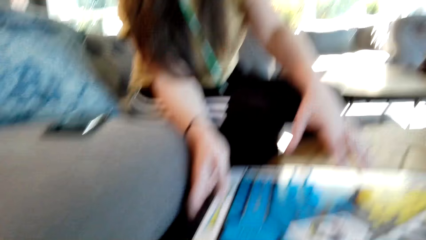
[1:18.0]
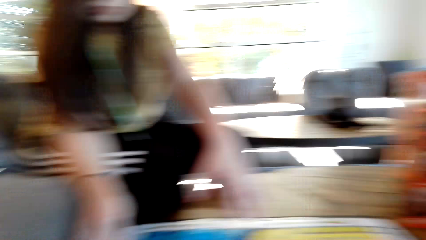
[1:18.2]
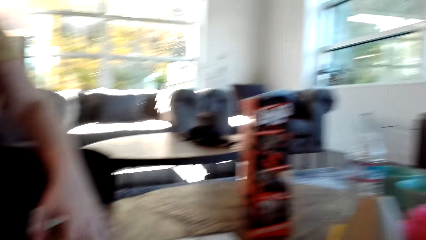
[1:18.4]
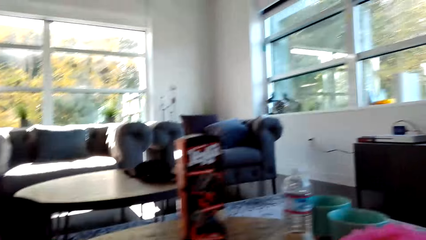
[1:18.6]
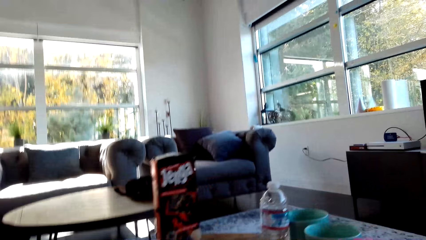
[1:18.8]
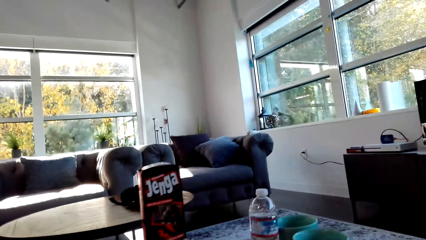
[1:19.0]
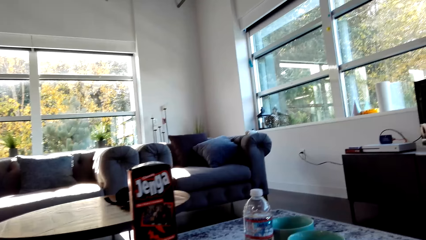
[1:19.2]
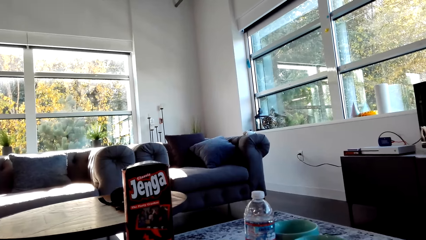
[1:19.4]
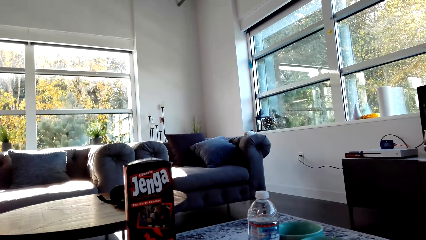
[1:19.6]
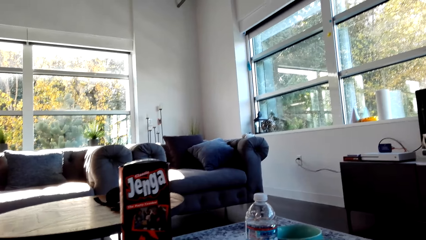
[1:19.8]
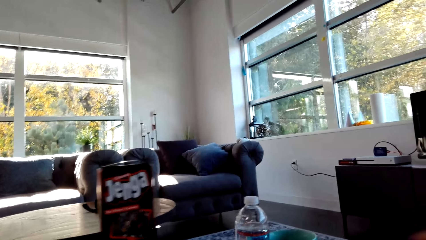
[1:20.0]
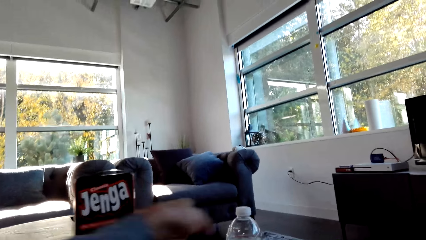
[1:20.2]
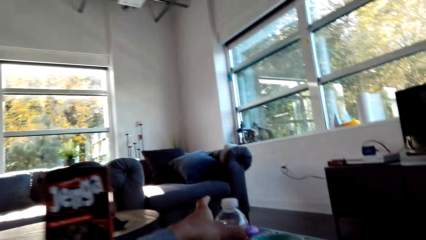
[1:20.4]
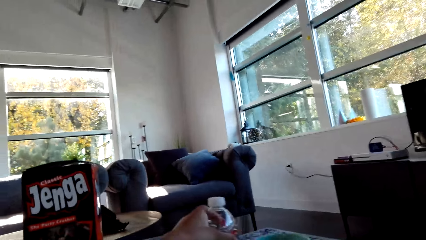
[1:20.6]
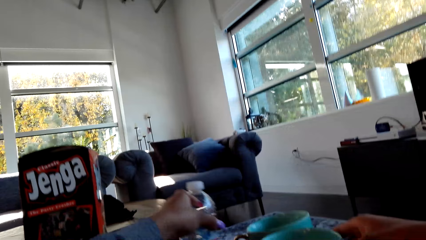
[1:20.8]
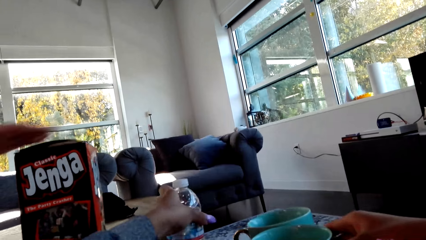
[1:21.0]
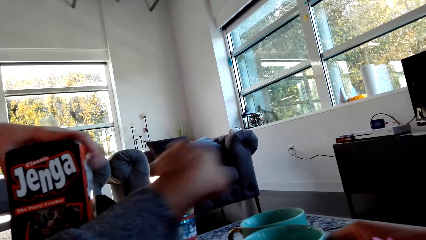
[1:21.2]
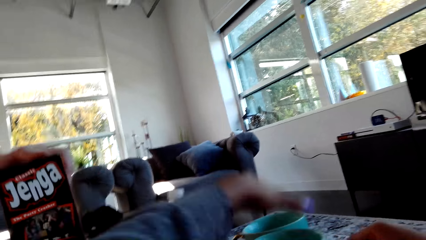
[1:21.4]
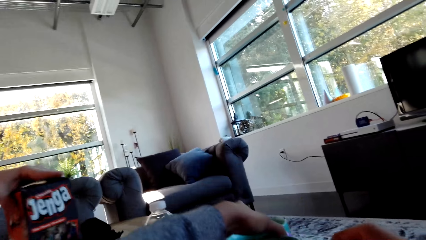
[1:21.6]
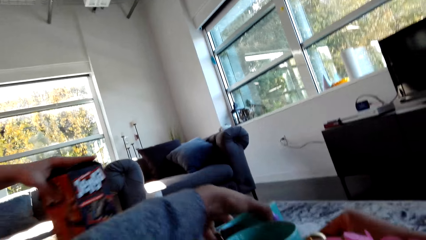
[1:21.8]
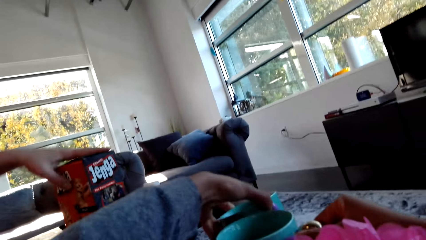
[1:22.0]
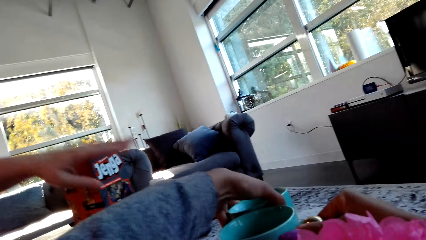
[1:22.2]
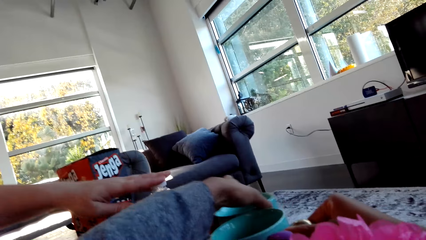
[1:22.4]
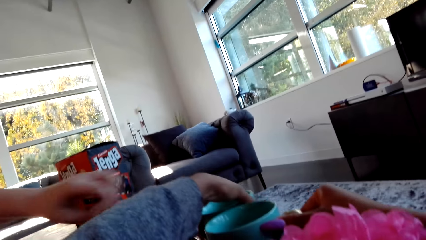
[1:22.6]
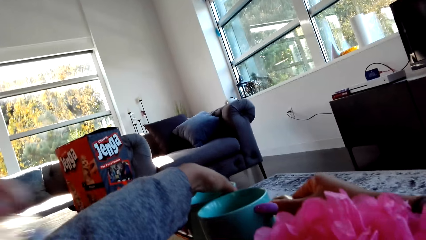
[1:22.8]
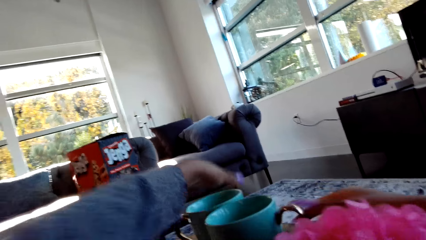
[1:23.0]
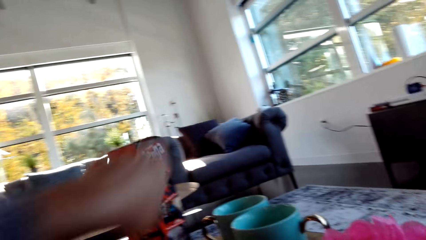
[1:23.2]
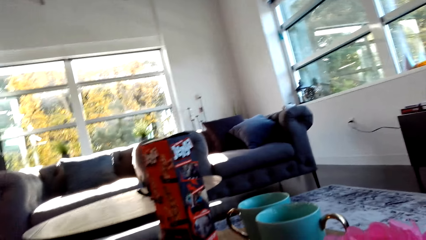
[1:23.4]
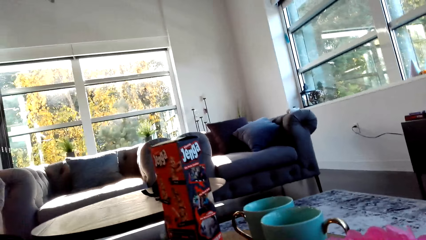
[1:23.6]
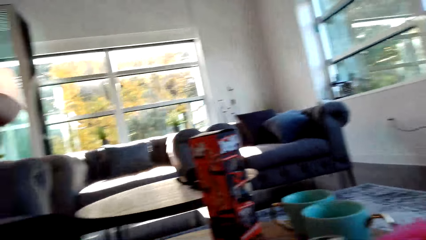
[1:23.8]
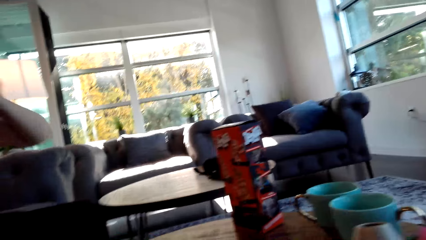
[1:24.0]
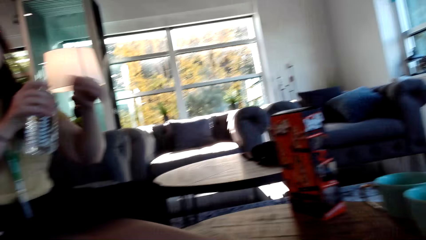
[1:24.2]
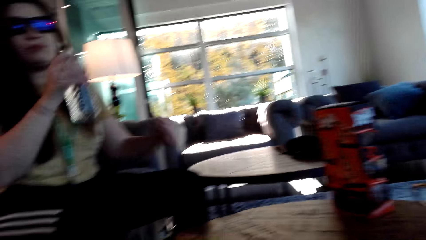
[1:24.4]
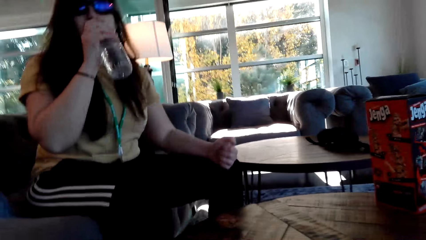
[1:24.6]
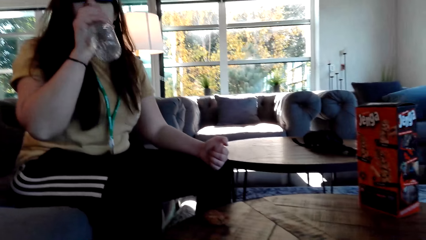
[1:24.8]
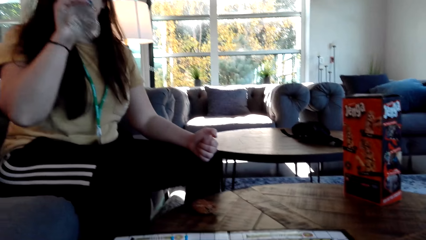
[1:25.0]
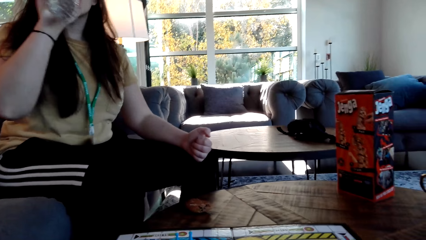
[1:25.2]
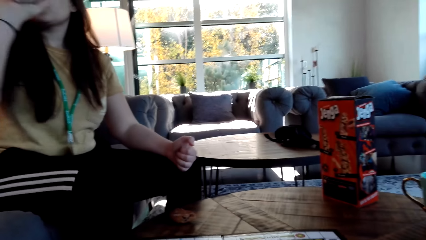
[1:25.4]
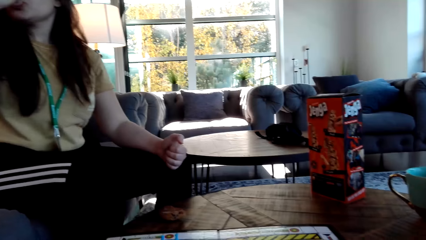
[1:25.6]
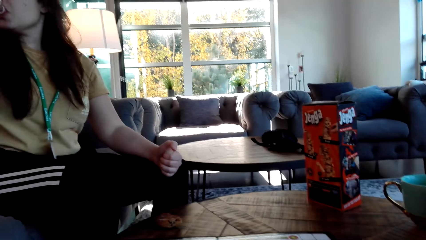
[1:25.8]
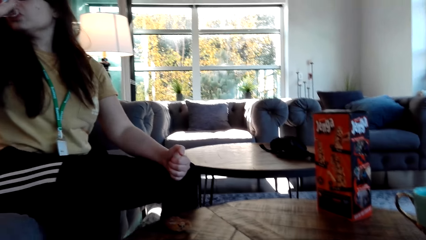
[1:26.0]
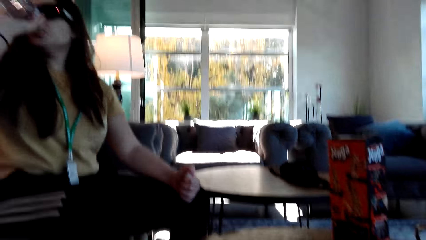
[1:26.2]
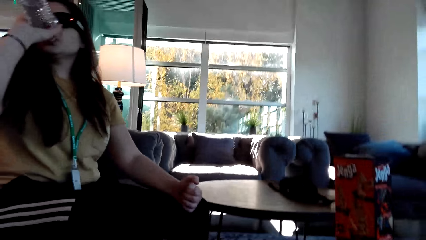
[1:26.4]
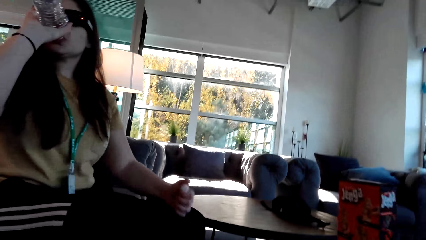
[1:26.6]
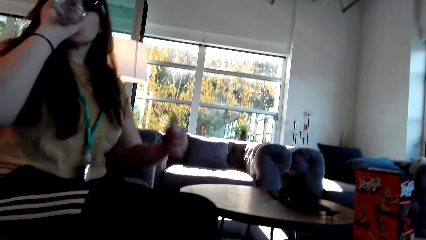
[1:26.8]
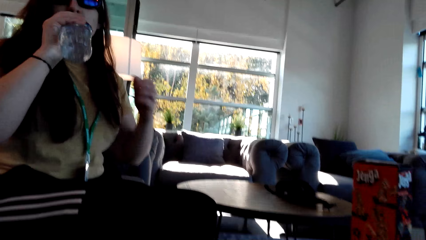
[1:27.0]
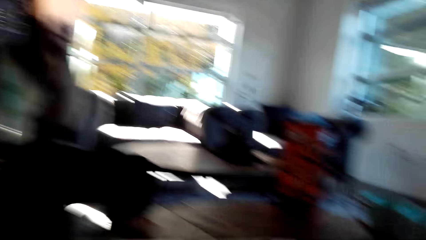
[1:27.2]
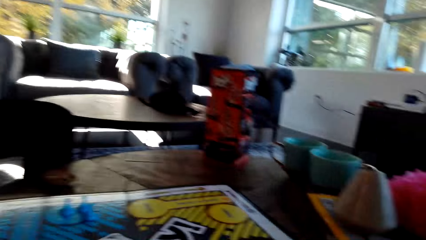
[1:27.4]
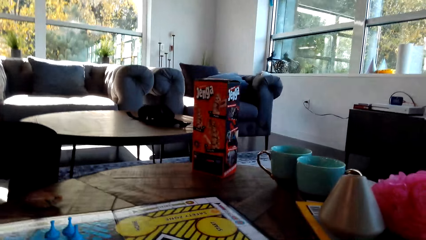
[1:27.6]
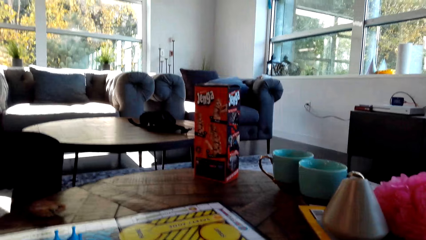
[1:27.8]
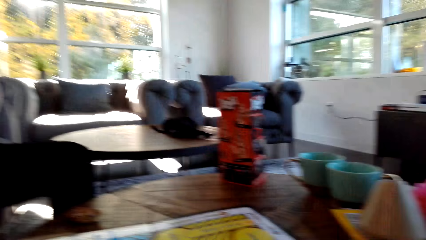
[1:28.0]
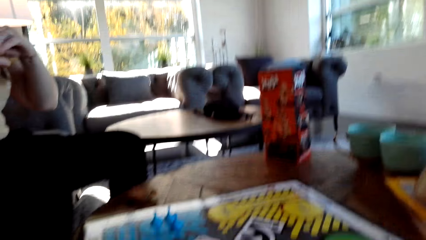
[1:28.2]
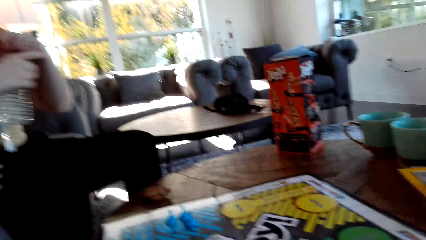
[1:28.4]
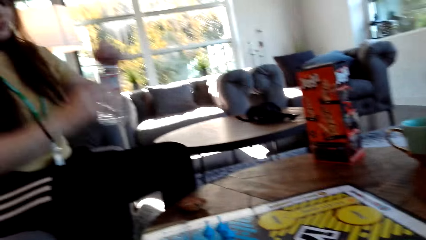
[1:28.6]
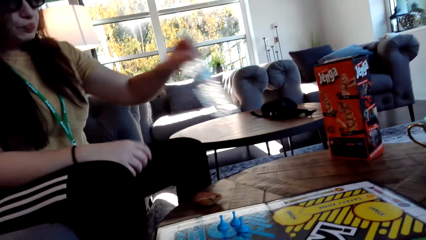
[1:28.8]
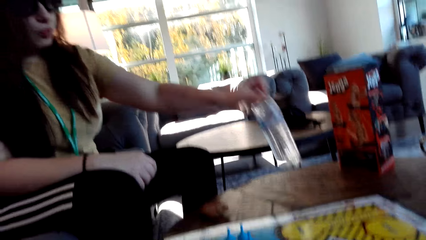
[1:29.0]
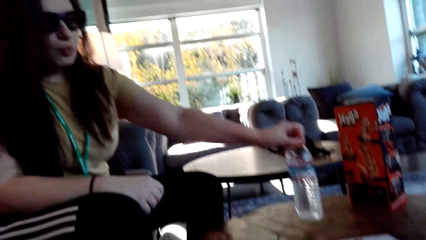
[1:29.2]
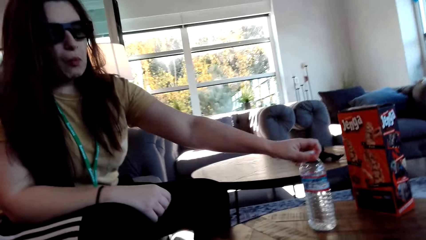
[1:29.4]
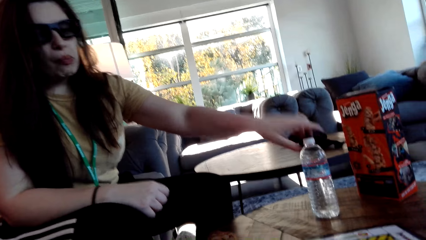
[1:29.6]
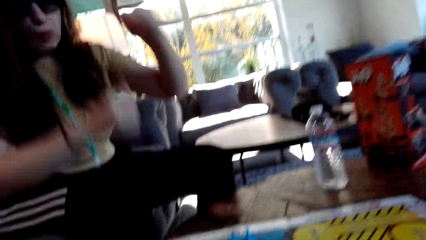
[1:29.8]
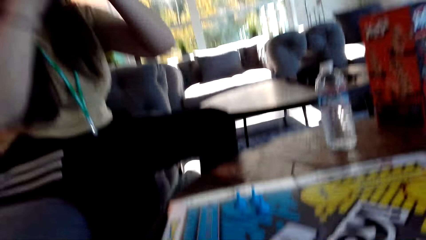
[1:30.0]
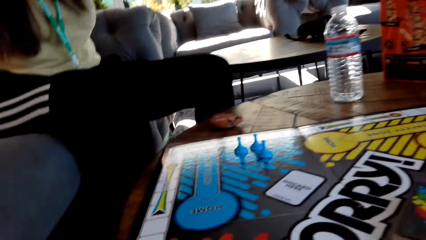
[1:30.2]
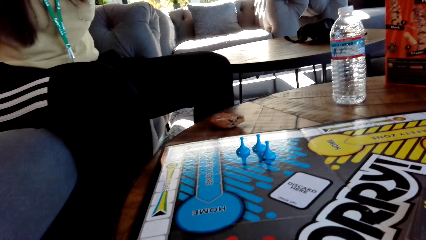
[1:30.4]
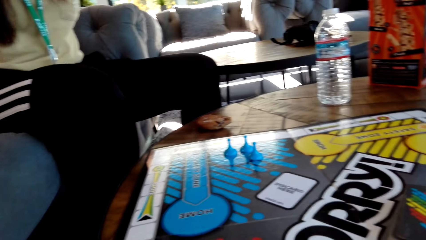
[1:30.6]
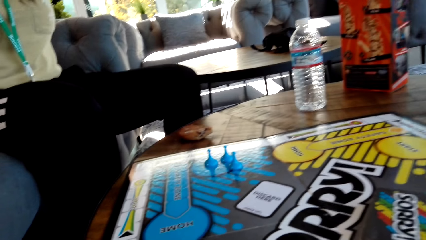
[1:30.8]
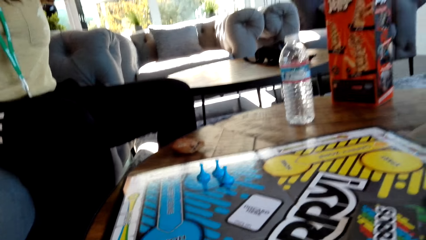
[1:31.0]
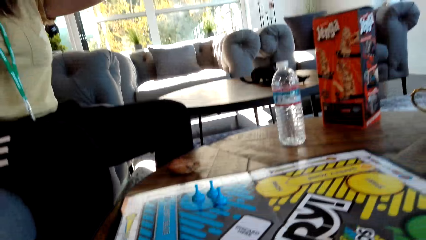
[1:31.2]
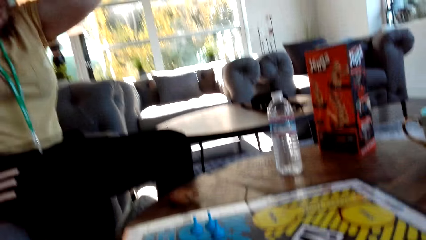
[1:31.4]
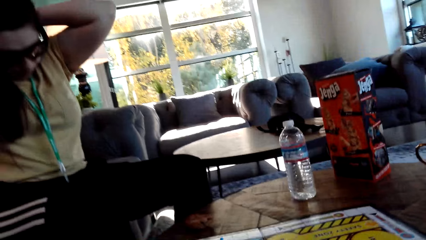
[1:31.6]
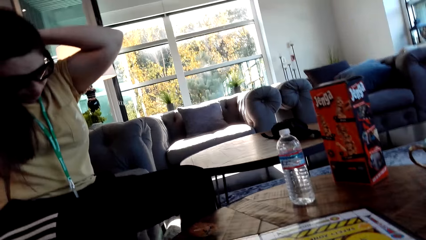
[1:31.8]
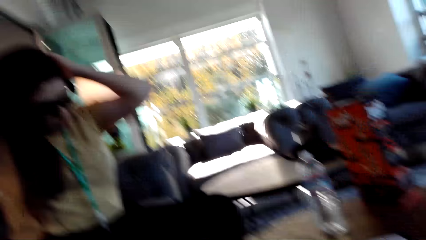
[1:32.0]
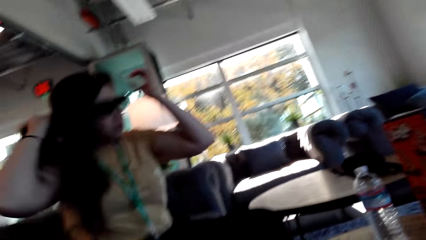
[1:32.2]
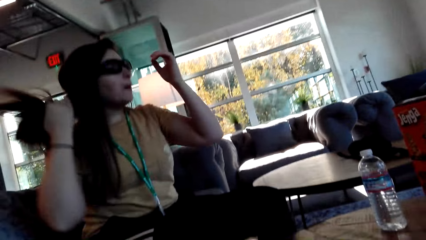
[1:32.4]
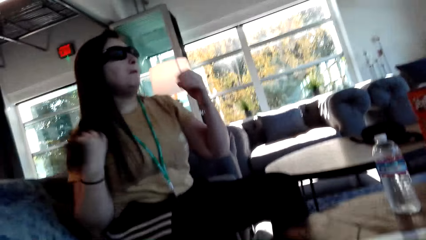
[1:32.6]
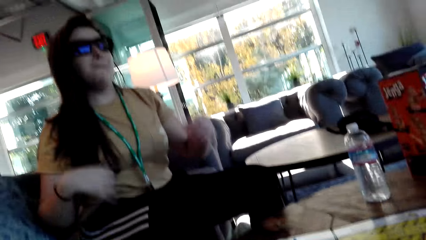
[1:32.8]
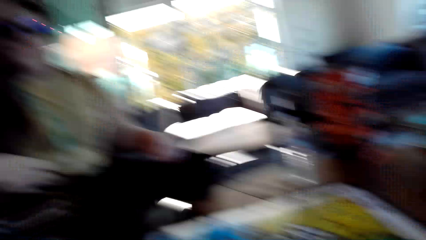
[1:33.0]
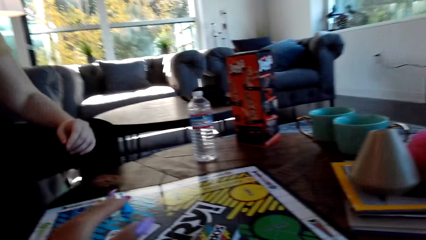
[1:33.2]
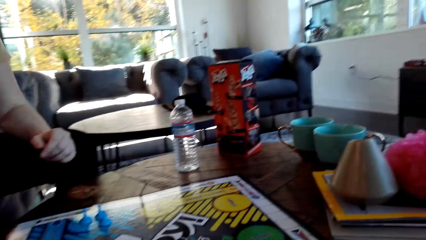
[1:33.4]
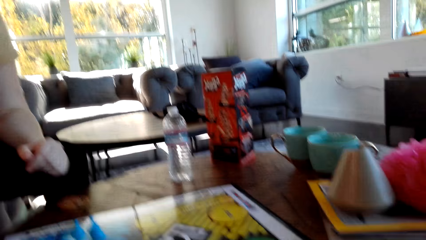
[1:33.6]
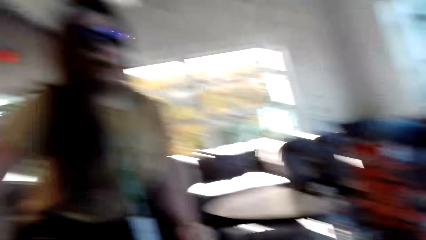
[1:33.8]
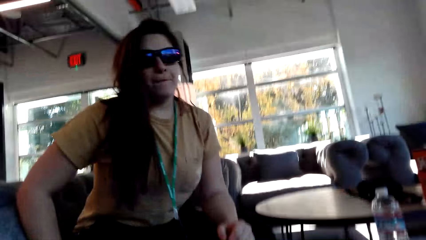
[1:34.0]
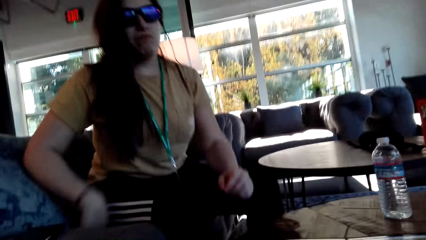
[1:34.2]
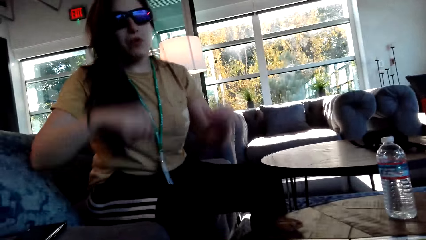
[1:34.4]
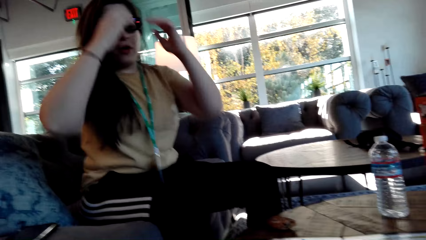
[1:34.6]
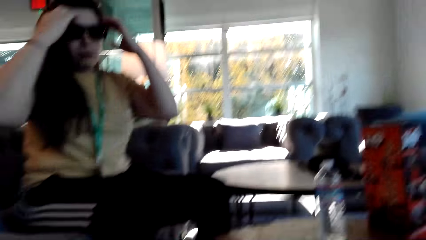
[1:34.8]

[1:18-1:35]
The camera wearer moves the water bottle. They move a bowl or cup. A woman drinks water. The camera wearer dialogues with the woman. The woman puts the bottle on the table. The camera wearer puts the water bottle on the table. They dialogue with the woman and tie their hair. The woman flips her hair.
